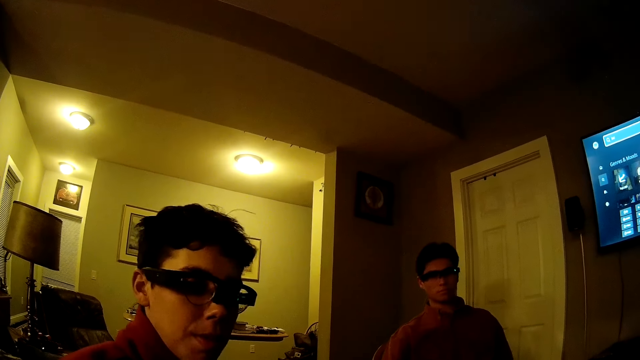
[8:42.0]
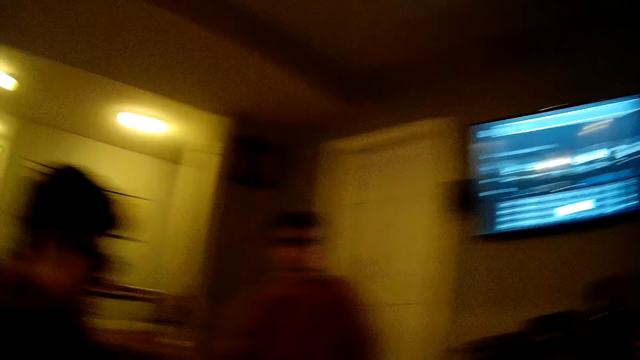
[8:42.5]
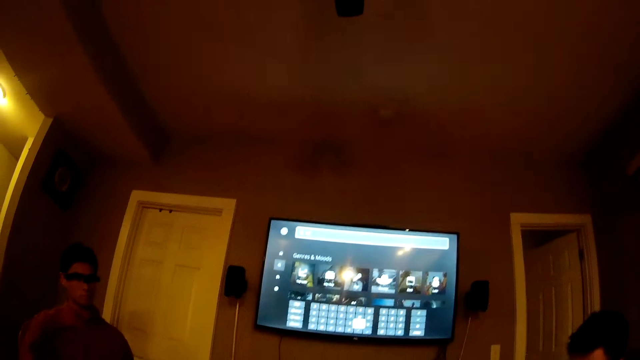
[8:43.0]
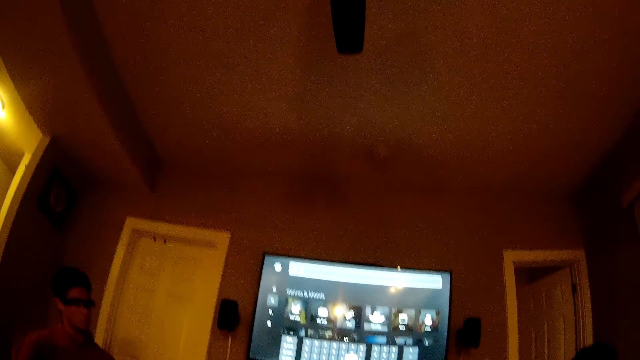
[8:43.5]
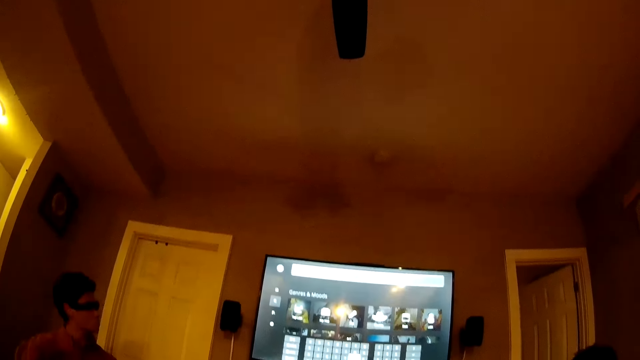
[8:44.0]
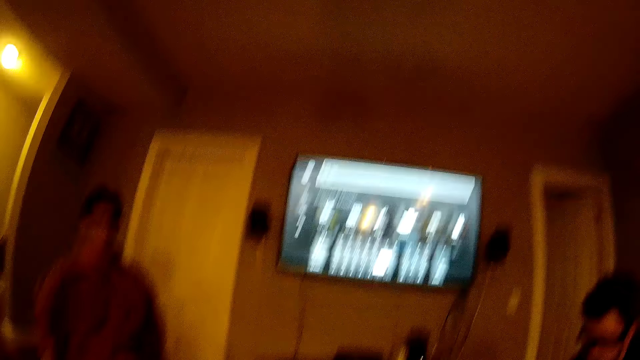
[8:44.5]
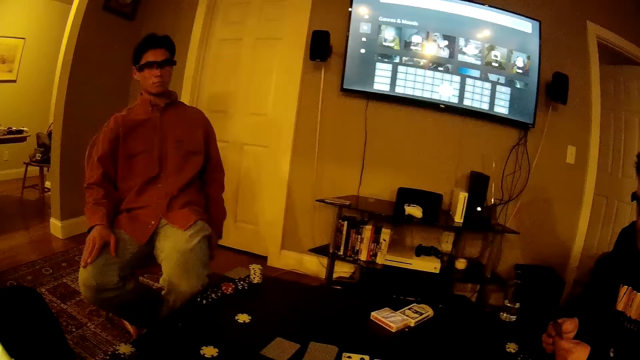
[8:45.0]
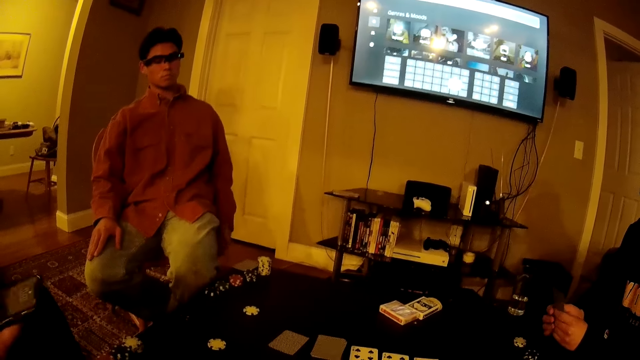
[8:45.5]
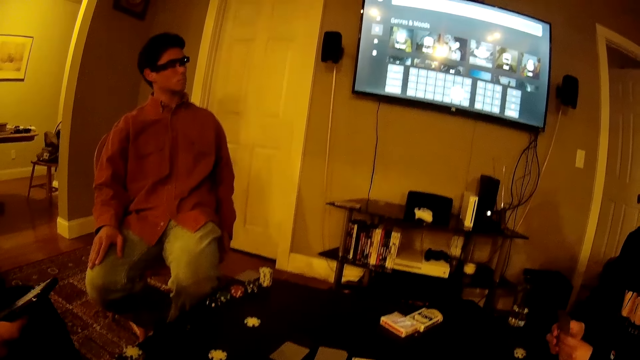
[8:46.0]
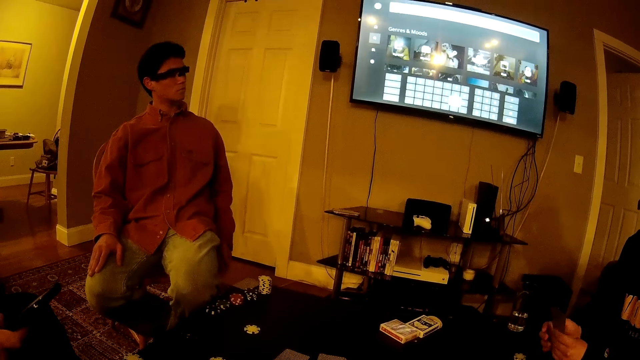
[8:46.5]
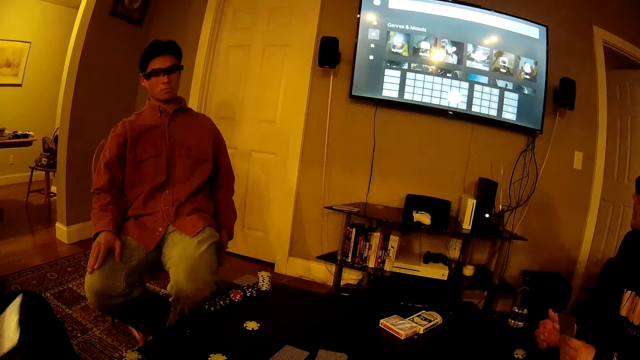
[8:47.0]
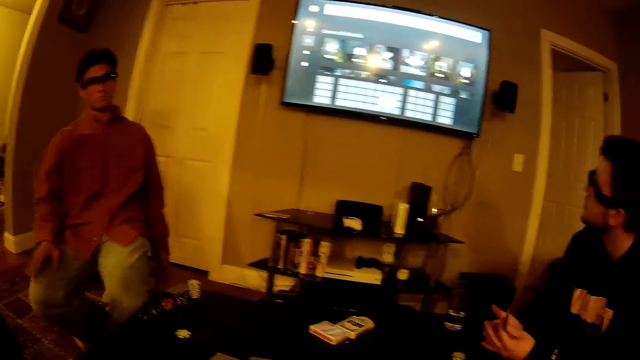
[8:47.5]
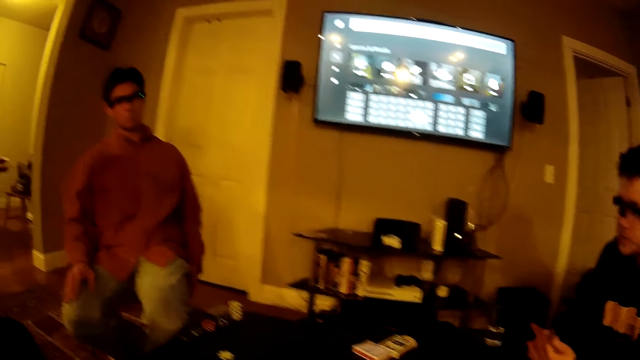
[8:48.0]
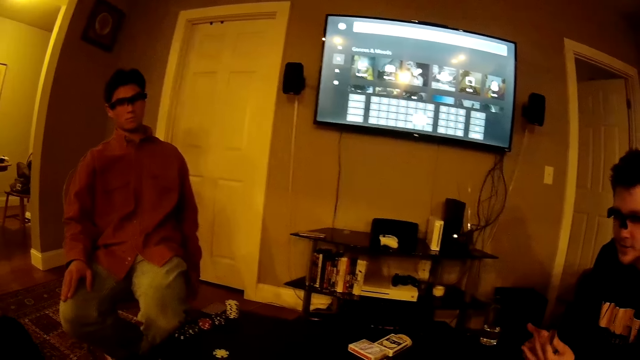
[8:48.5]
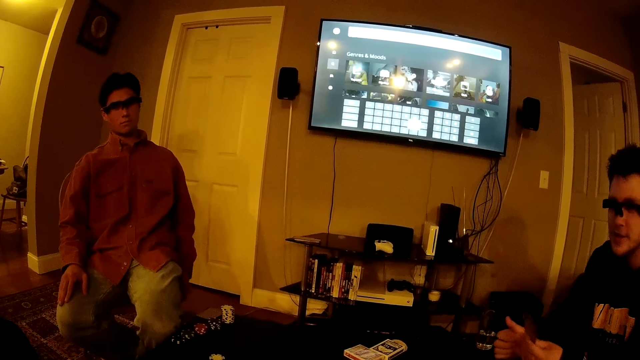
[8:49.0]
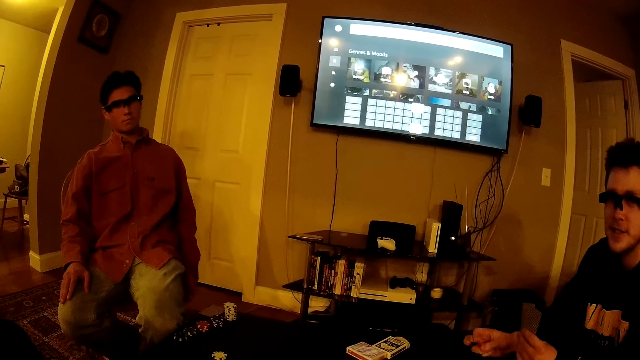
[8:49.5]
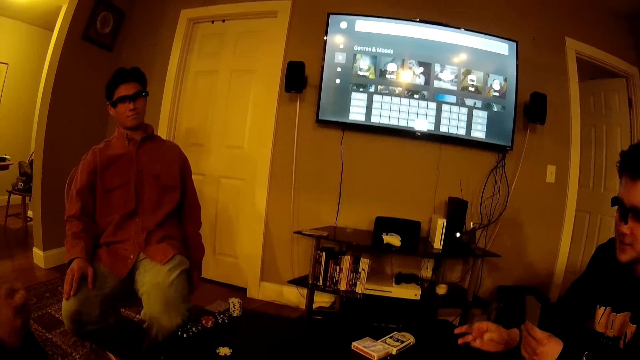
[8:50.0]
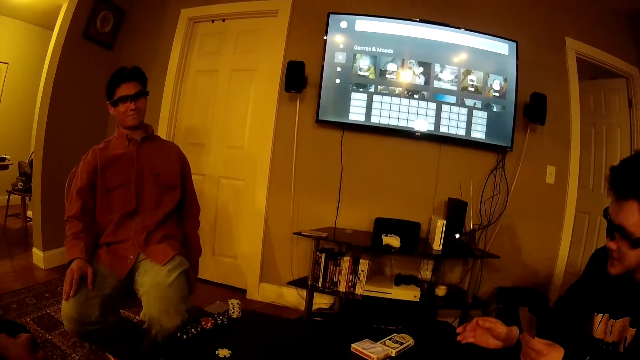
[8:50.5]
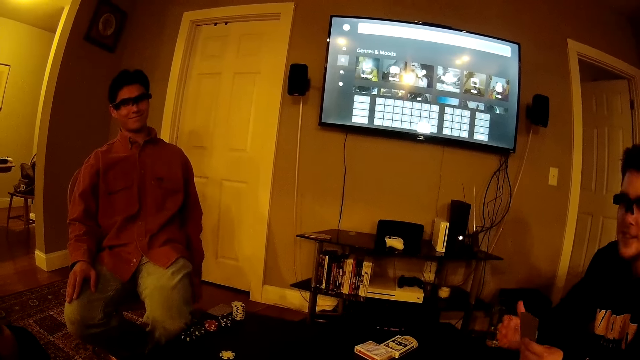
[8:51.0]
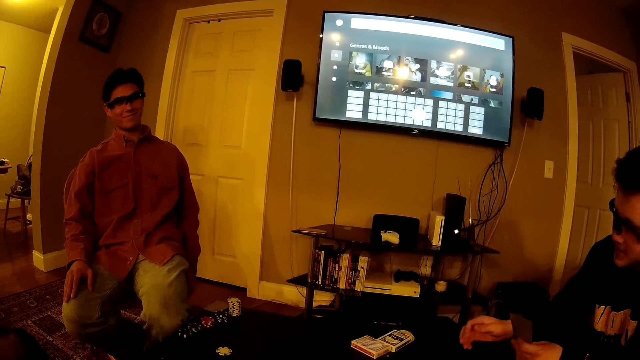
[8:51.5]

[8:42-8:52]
The camera wearer looks around the room.

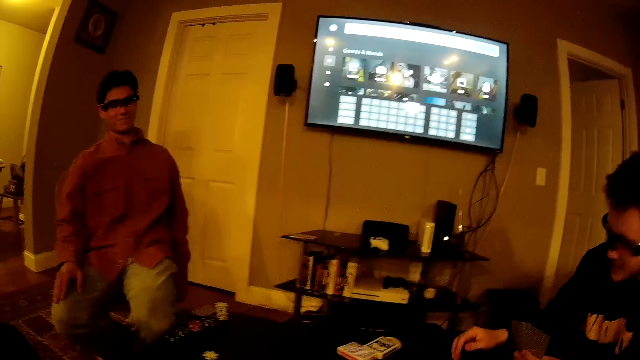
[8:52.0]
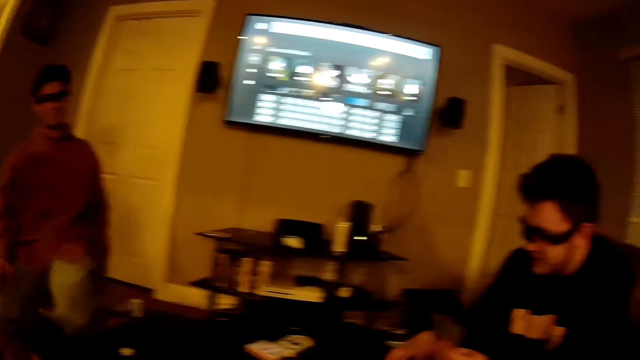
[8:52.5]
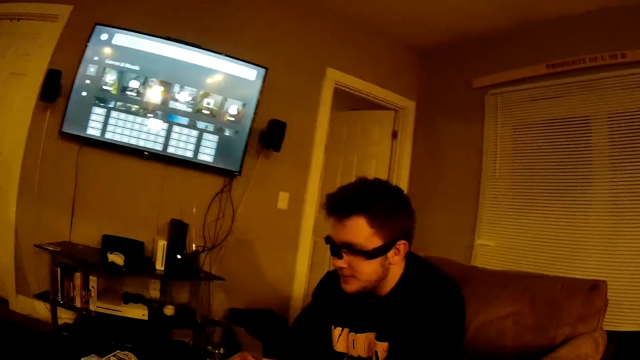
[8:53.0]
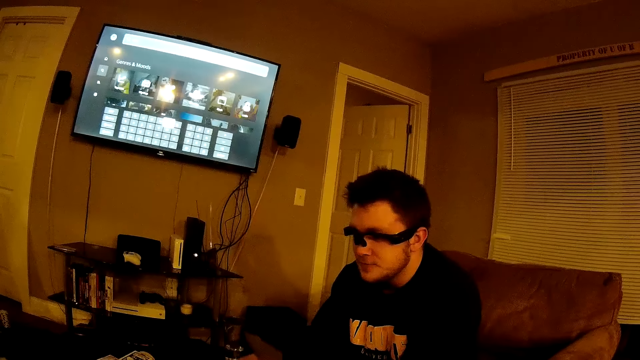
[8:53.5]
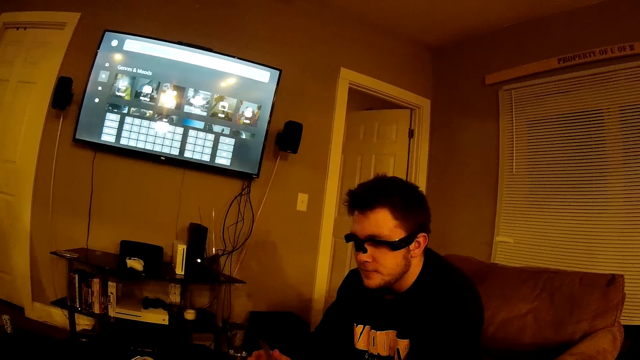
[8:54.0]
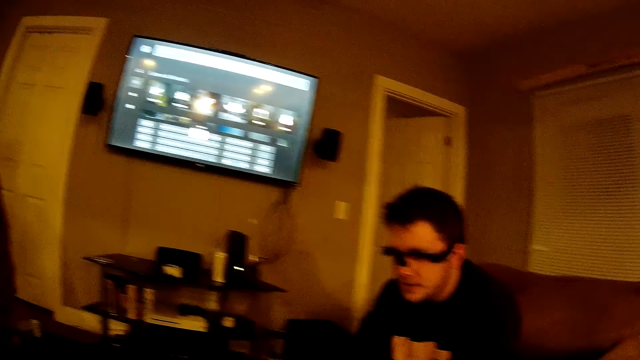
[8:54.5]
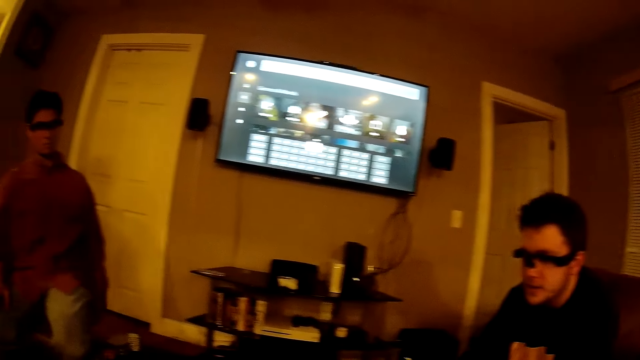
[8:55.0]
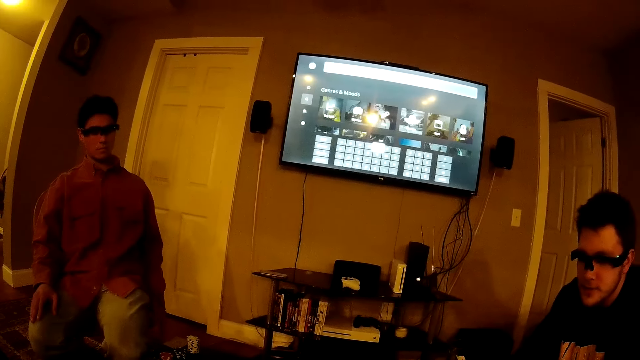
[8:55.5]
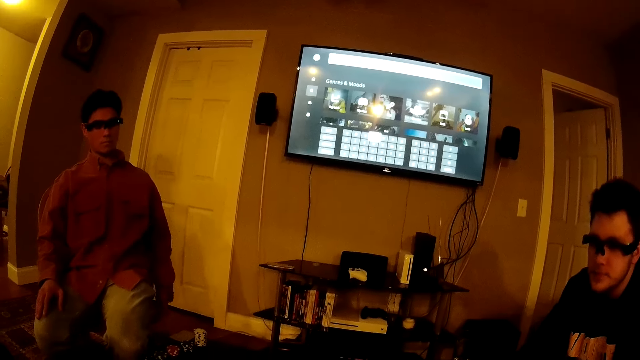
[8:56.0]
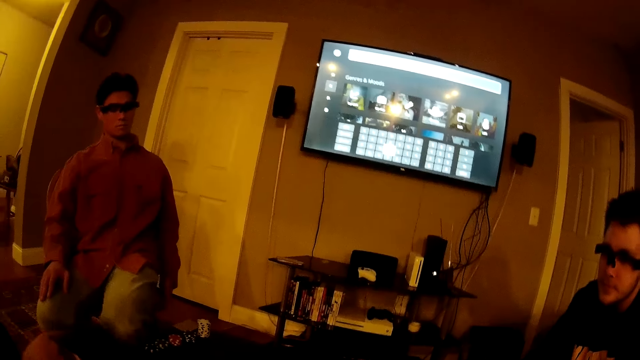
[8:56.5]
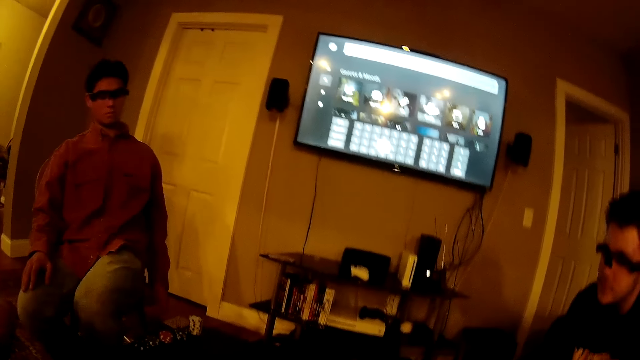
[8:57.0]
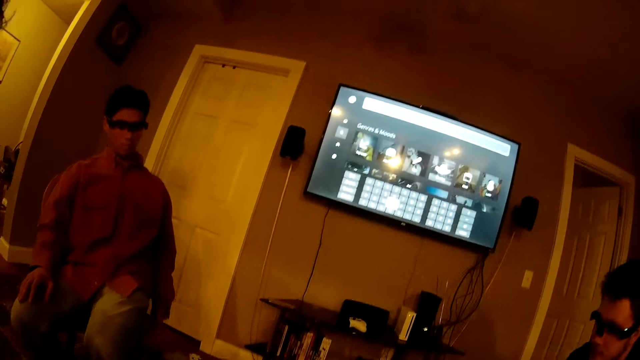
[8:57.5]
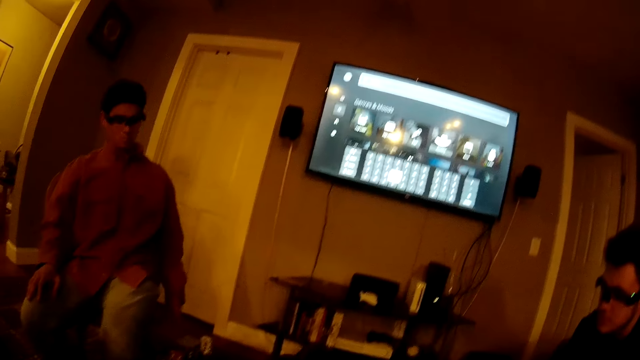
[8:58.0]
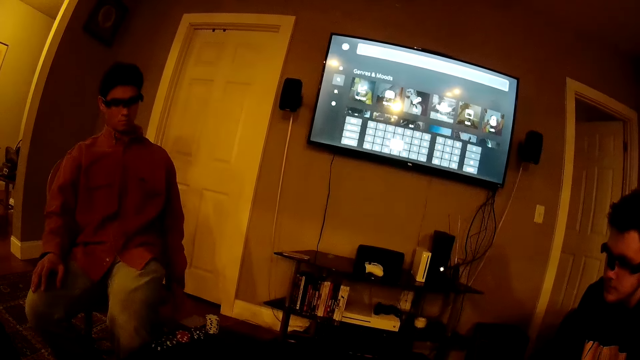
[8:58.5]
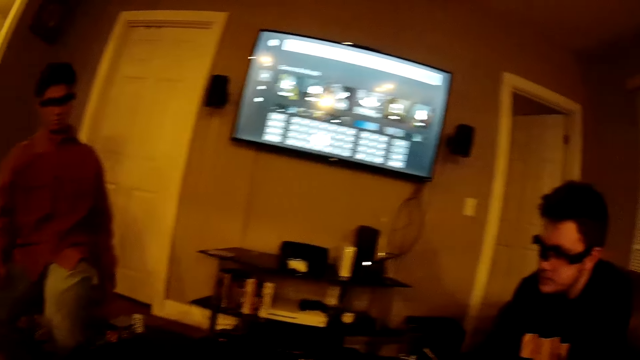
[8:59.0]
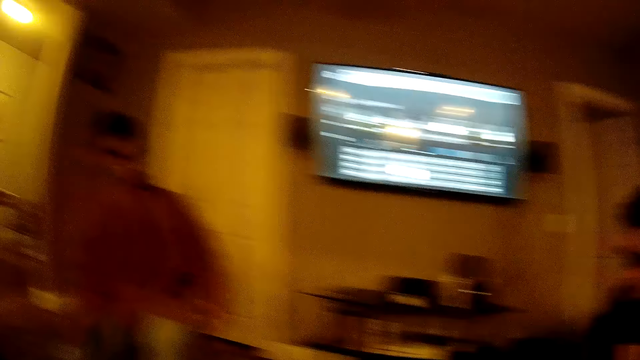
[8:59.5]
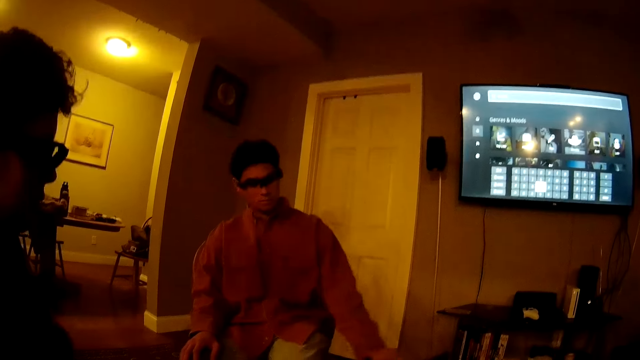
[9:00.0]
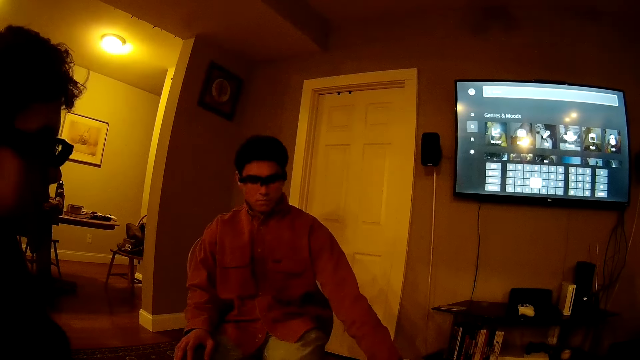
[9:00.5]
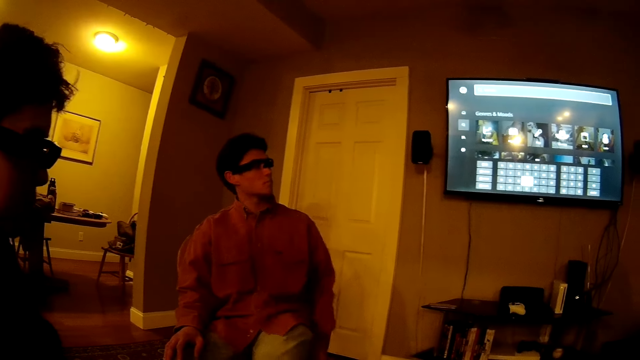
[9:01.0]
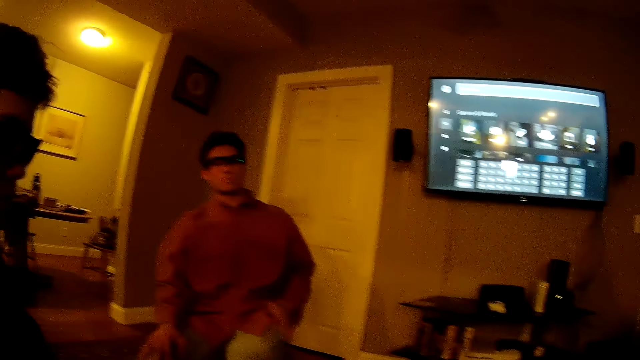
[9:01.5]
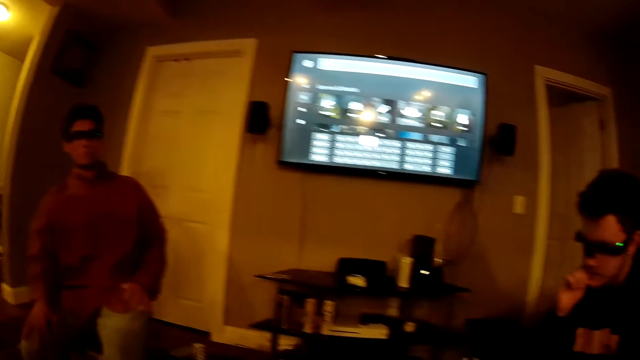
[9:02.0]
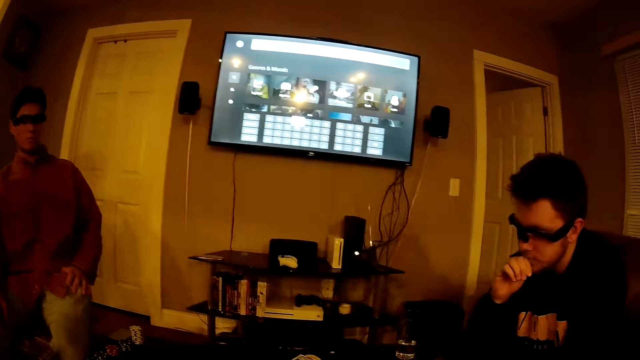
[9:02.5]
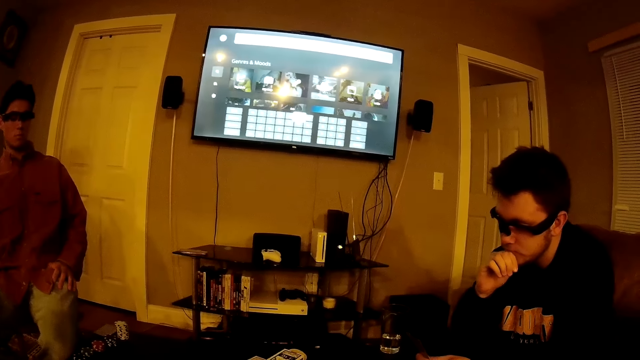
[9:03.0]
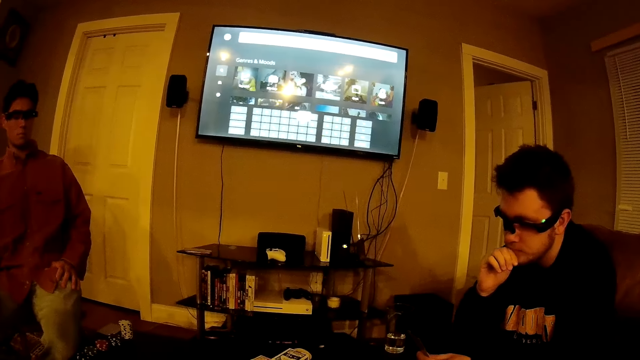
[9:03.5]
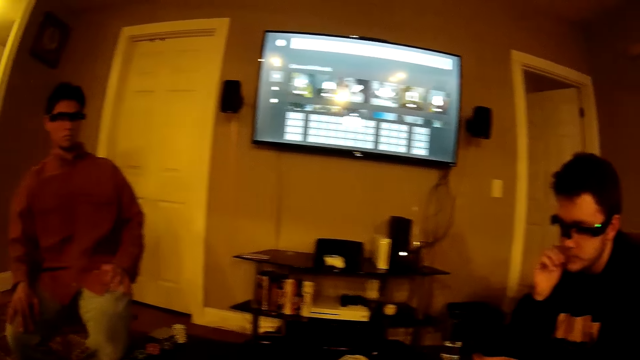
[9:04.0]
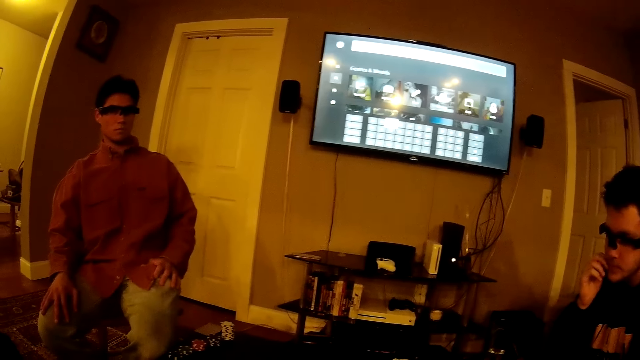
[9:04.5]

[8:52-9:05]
A man shuffles cards. The camera wearer looks around the room. Another man taps his hand on the chair. The camera wearer looks around the room. A man touches his face with his right hand. The camera wearer converses with a man, this man and another man.
